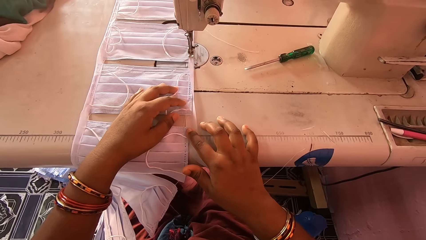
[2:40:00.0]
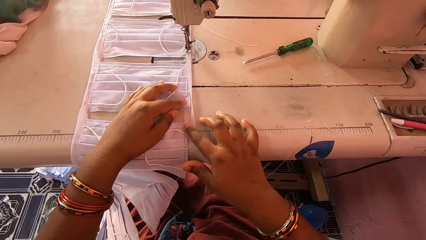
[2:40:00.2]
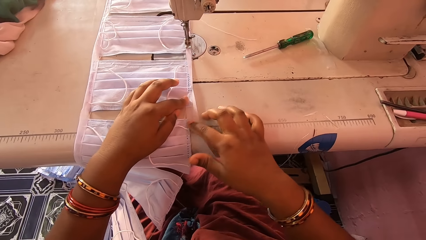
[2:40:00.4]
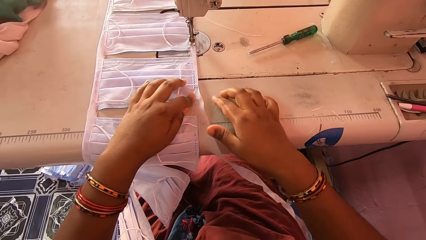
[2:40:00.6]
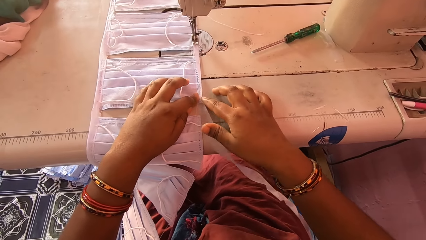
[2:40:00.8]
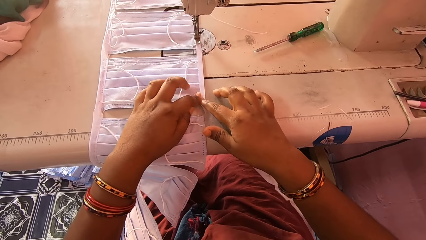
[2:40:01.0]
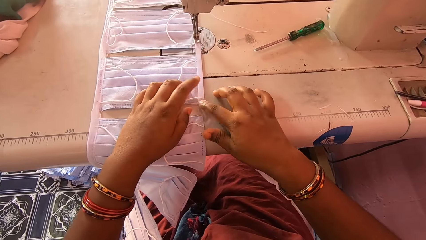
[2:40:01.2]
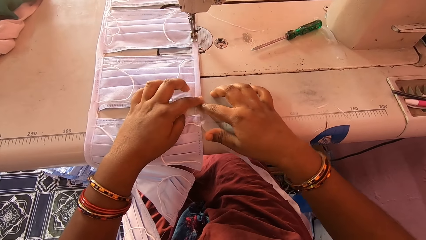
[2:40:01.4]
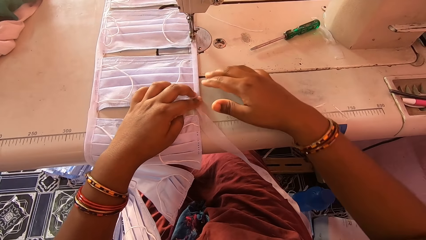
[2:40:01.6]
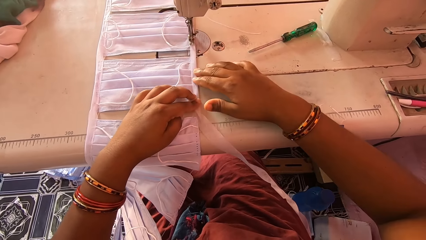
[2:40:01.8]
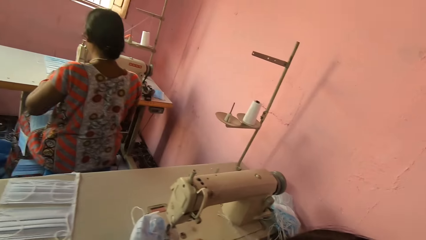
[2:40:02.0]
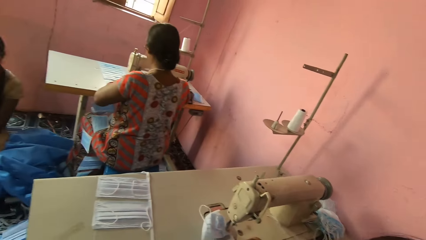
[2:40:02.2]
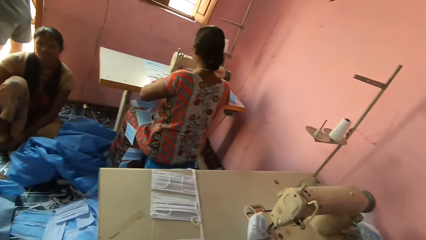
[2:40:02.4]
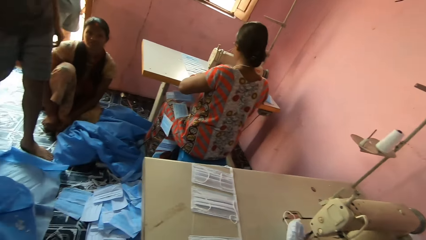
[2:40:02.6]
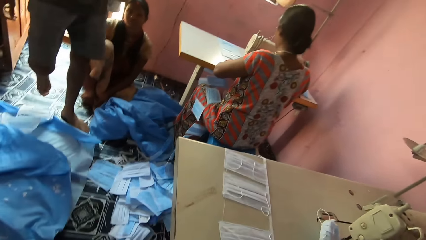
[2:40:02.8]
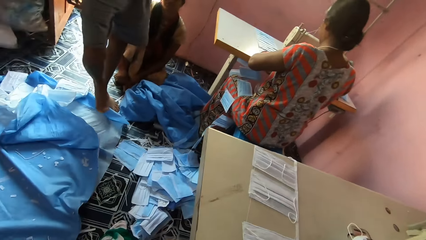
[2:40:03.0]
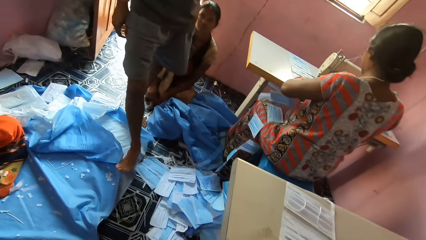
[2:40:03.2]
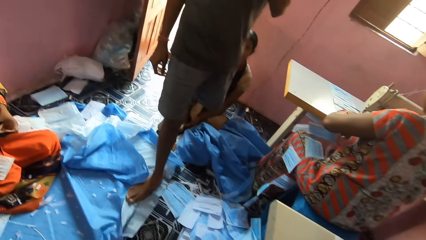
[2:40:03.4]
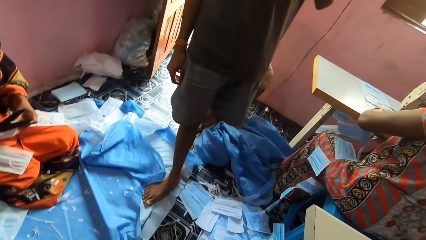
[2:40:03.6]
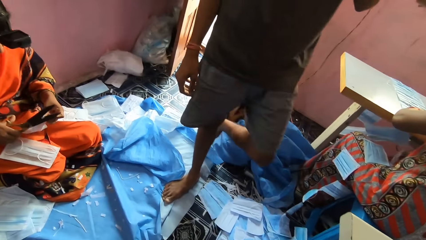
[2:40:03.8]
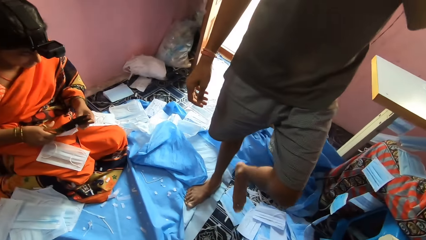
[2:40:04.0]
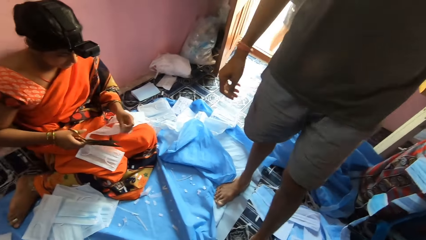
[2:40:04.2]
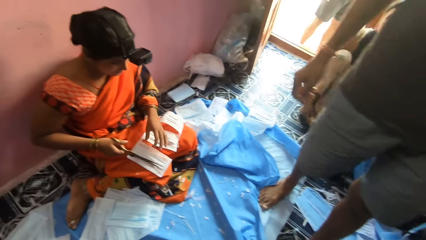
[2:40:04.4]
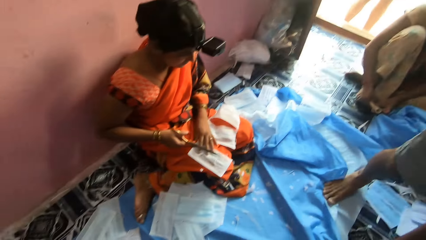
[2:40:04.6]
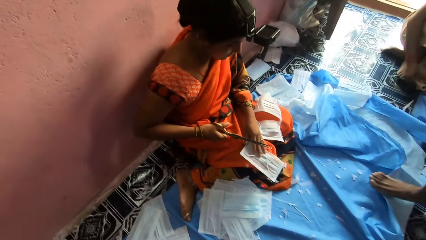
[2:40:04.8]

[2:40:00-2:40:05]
A person walks into the room. Another person pushes a face mask.
